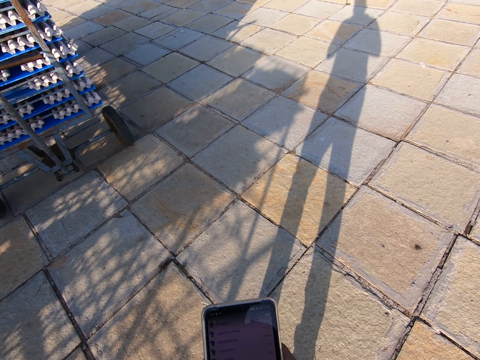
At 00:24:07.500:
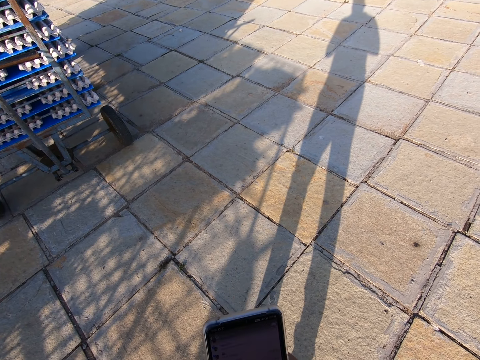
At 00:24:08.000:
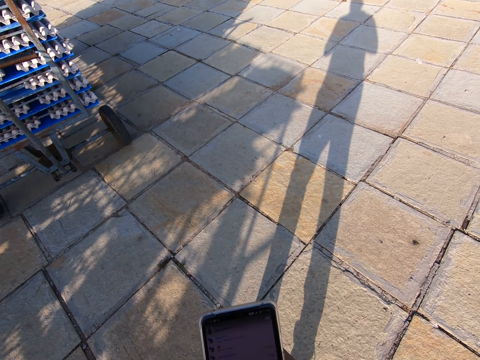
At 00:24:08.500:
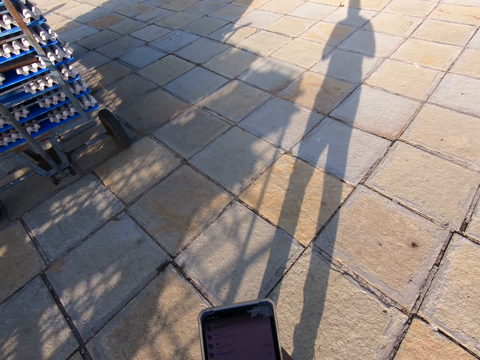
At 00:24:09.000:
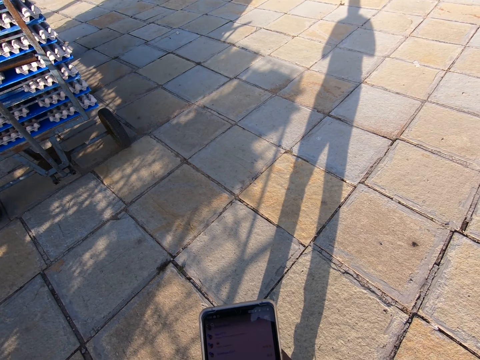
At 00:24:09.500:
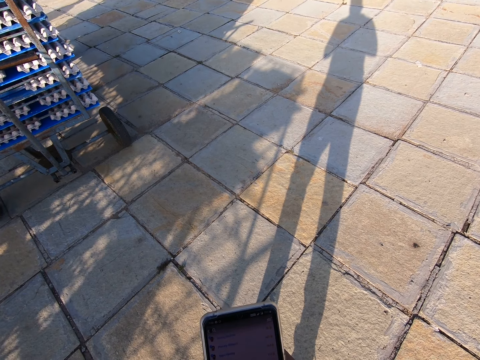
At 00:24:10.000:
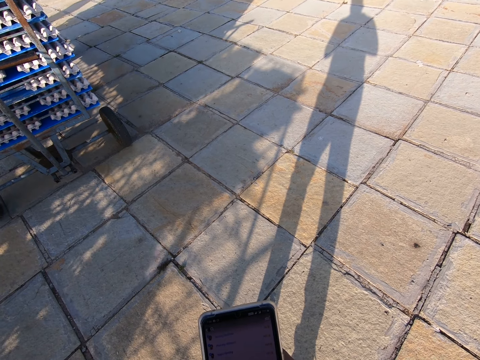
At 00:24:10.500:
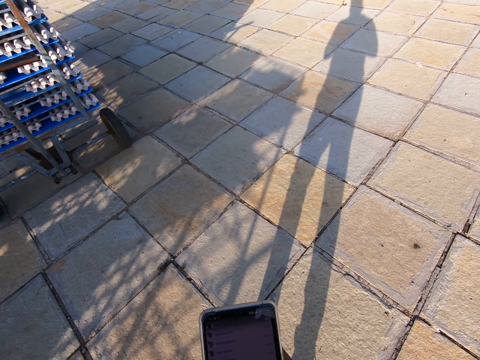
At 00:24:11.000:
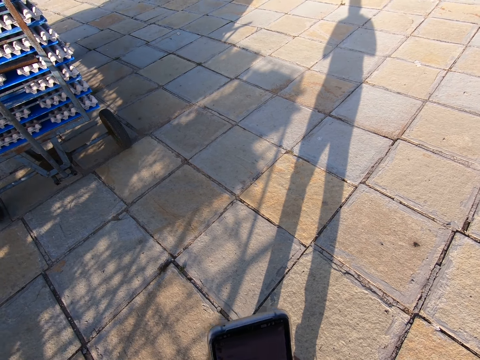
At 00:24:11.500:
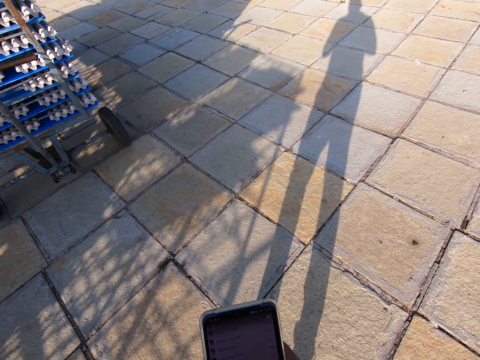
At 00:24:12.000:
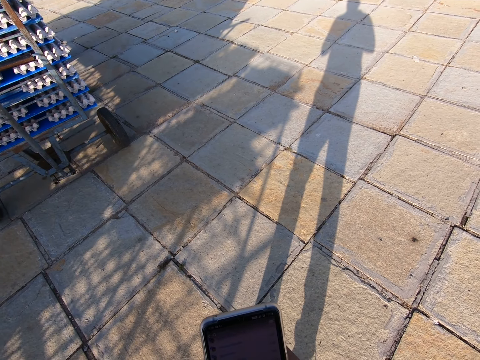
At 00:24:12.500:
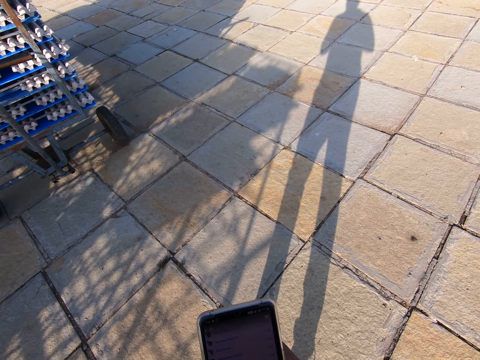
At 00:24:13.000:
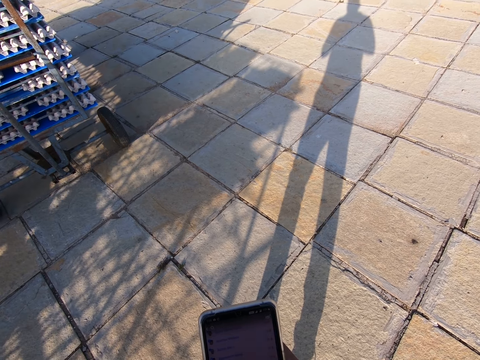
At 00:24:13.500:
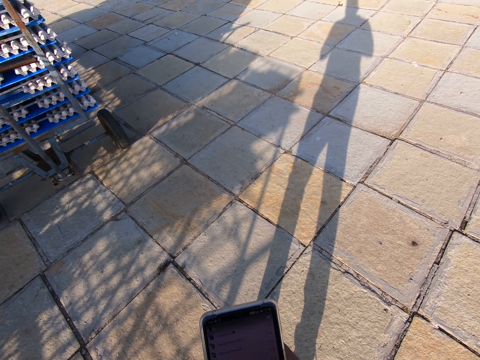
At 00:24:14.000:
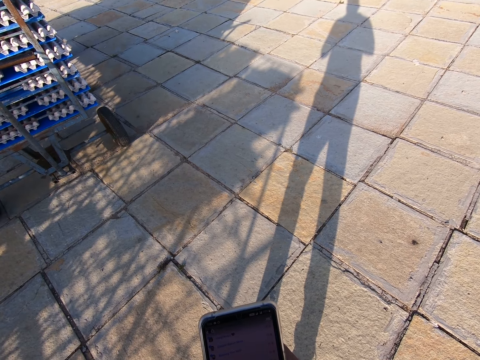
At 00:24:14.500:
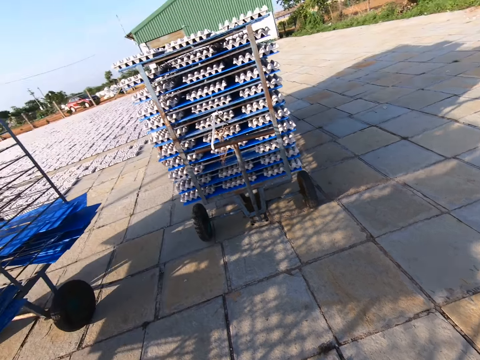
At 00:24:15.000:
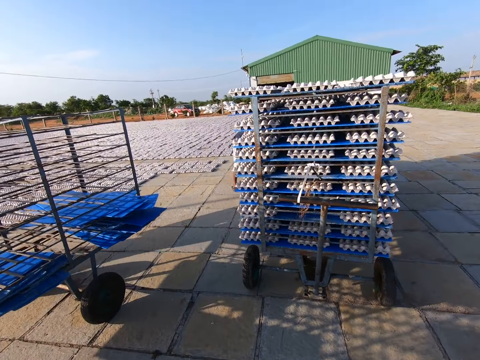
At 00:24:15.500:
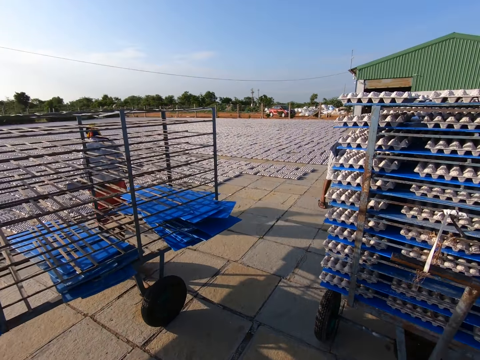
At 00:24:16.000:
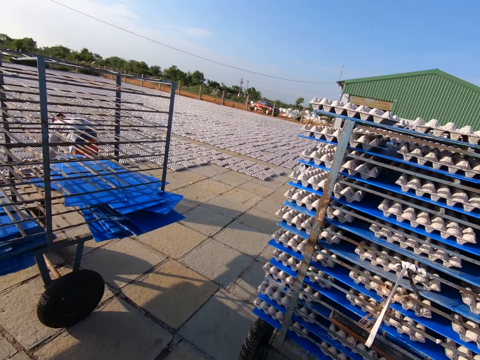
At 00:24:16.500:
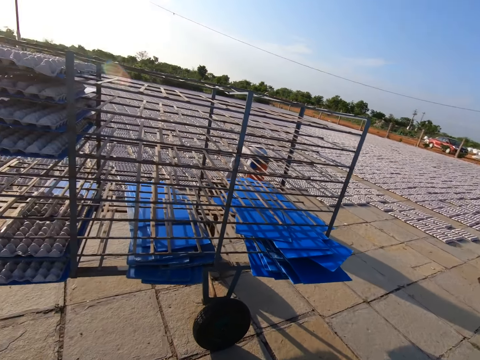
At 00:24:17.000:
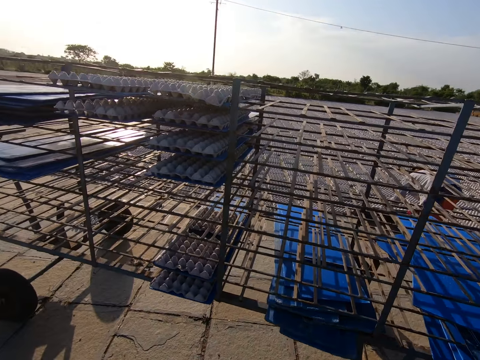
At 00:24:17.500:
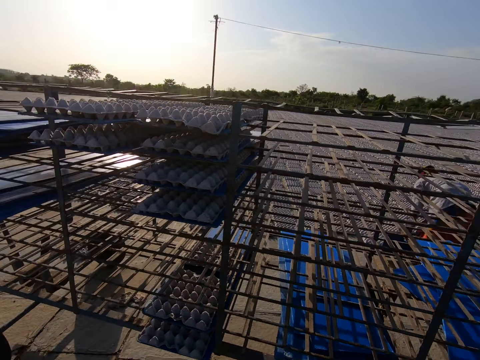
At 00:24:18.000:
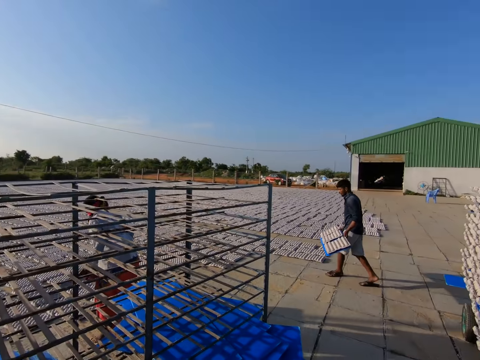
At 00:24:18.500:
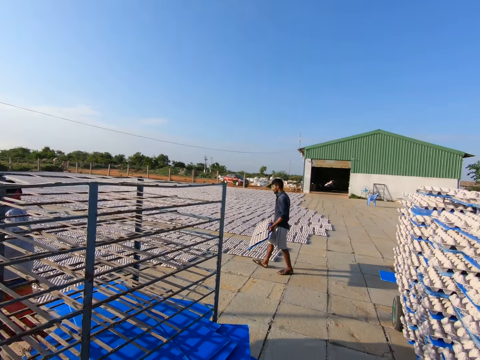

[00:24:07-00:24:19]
The camera wearer looks around. A man places crates from a tray in both hands on the ground.

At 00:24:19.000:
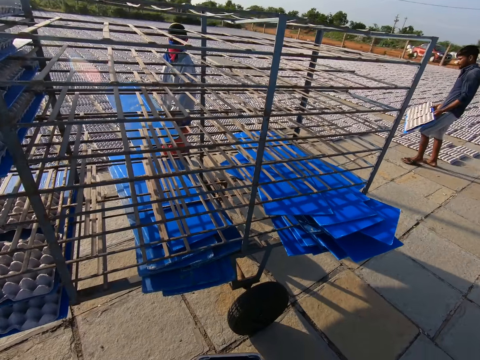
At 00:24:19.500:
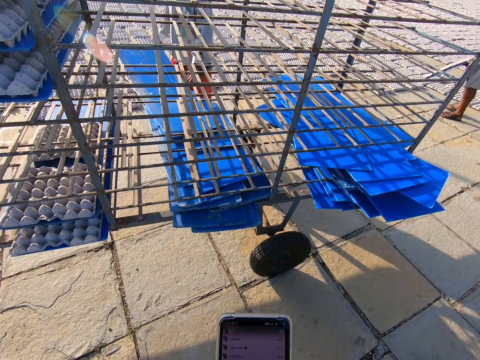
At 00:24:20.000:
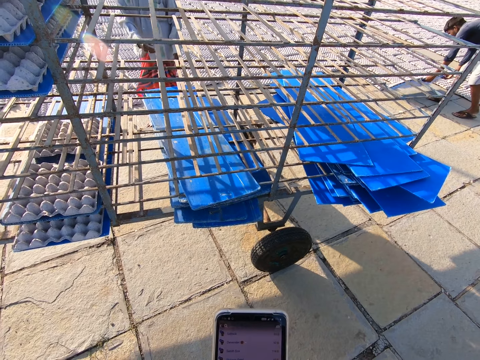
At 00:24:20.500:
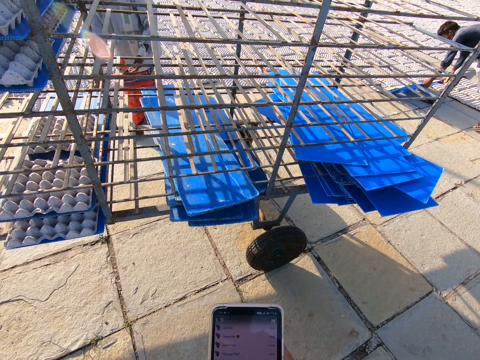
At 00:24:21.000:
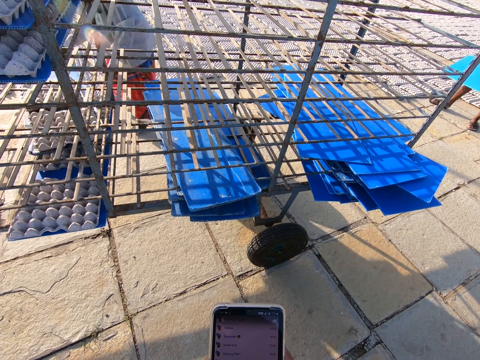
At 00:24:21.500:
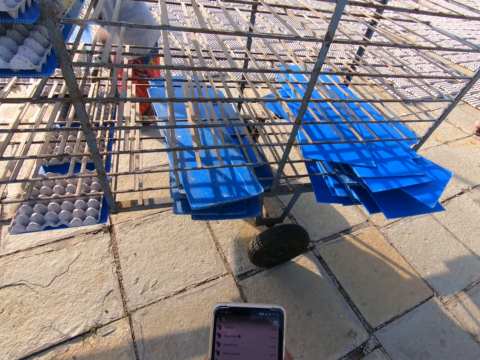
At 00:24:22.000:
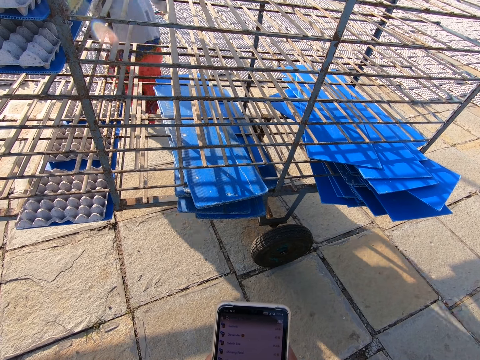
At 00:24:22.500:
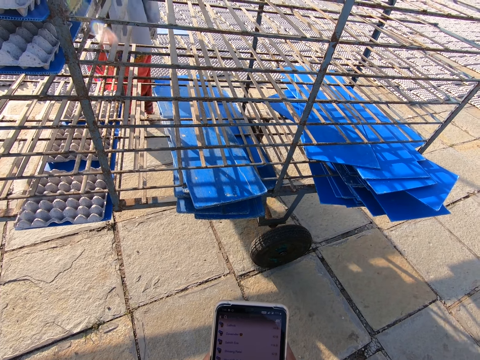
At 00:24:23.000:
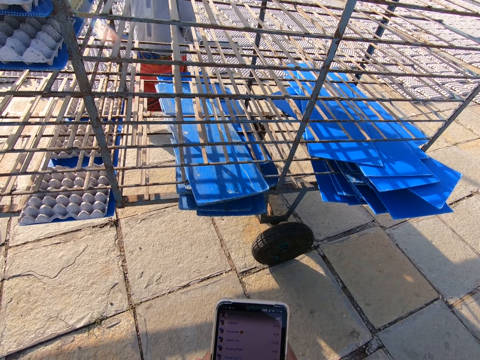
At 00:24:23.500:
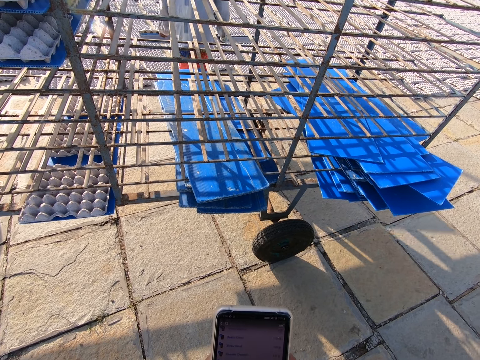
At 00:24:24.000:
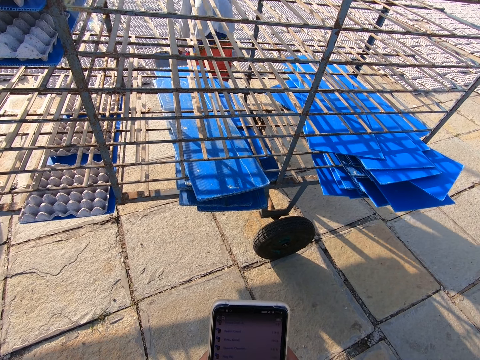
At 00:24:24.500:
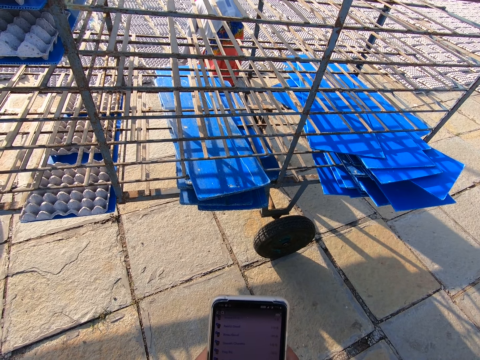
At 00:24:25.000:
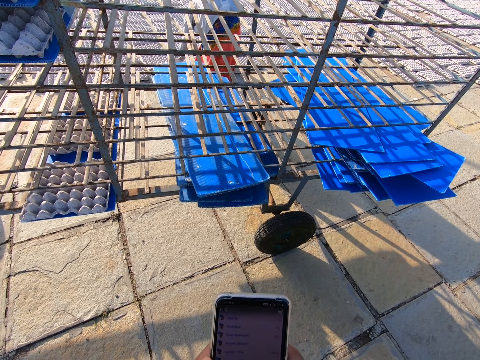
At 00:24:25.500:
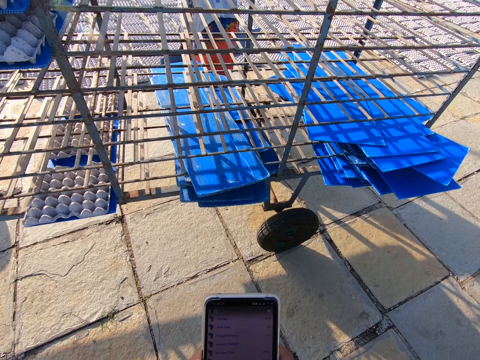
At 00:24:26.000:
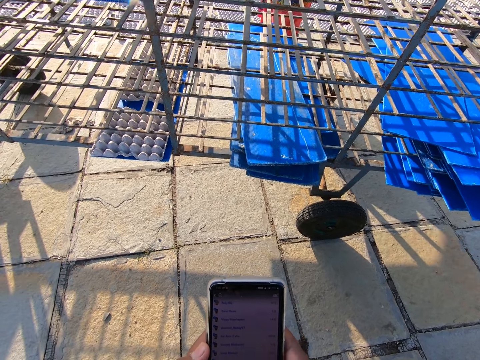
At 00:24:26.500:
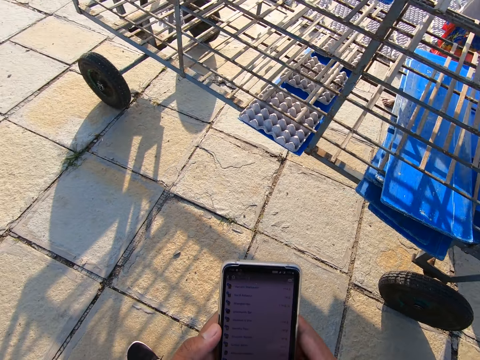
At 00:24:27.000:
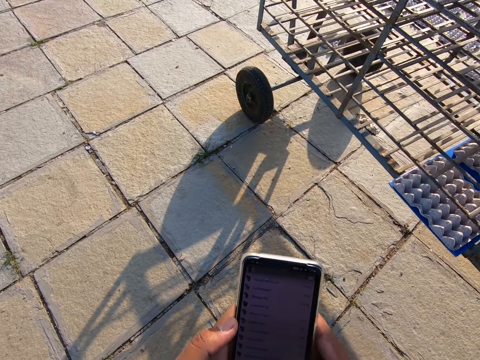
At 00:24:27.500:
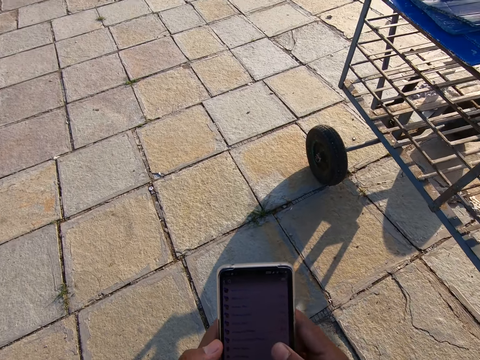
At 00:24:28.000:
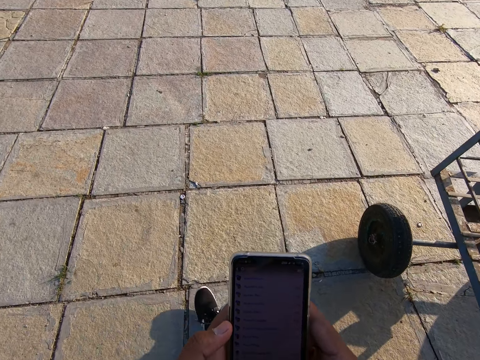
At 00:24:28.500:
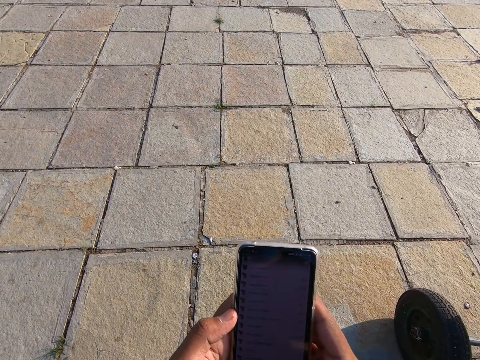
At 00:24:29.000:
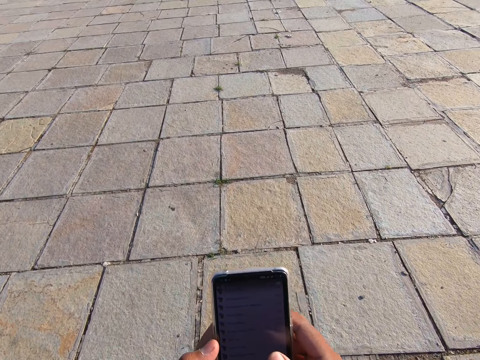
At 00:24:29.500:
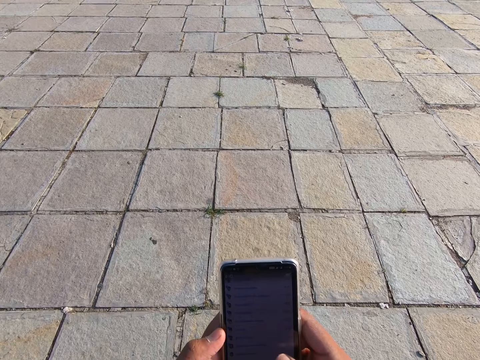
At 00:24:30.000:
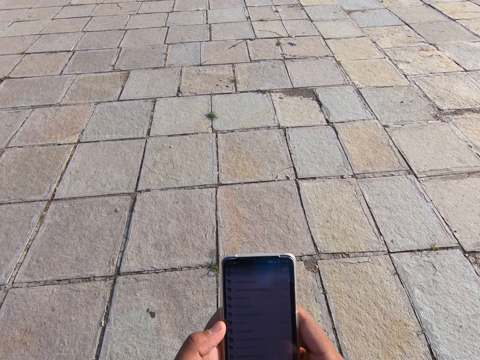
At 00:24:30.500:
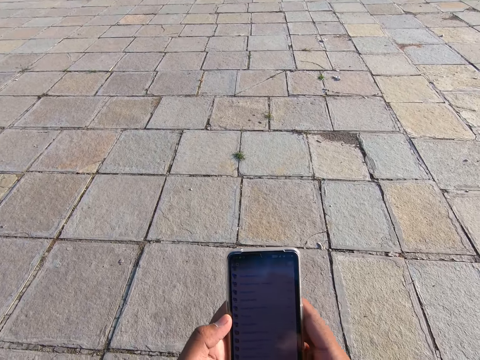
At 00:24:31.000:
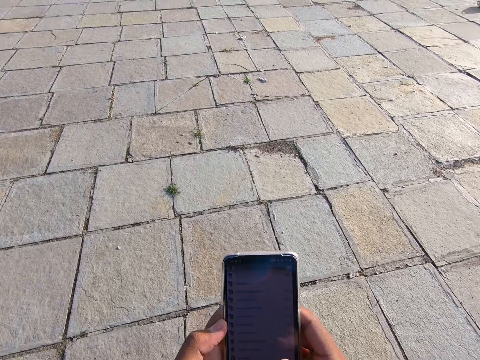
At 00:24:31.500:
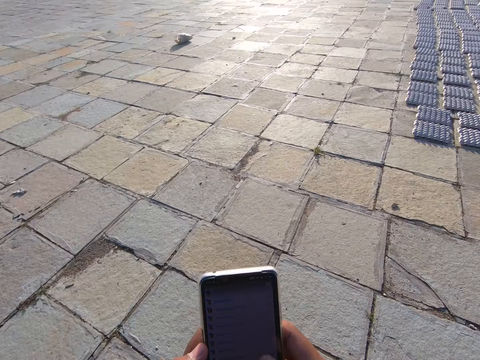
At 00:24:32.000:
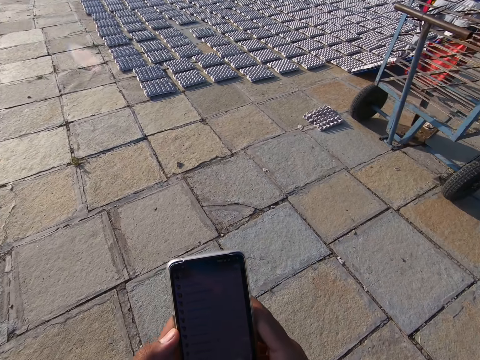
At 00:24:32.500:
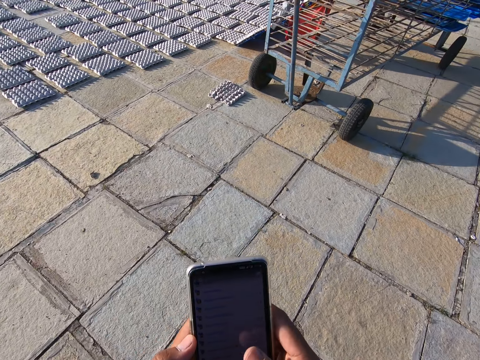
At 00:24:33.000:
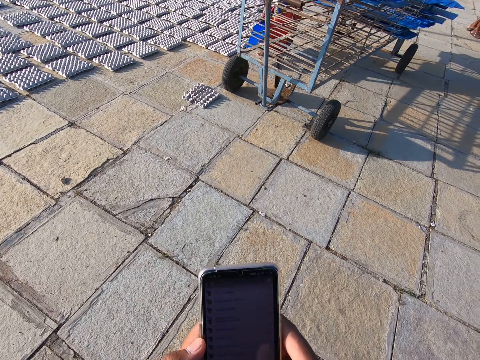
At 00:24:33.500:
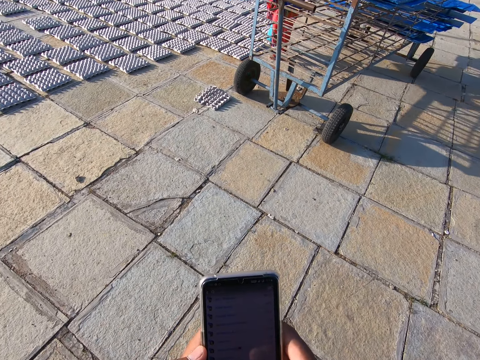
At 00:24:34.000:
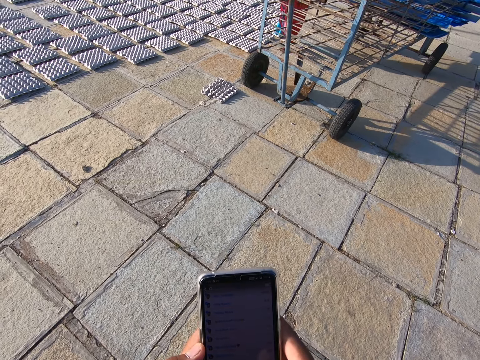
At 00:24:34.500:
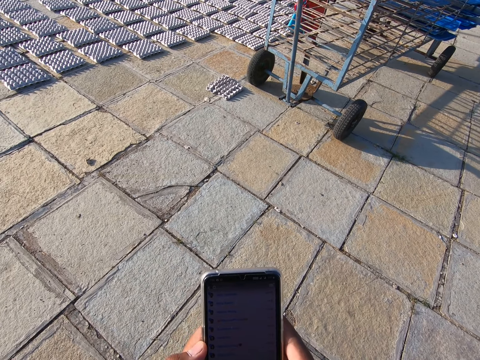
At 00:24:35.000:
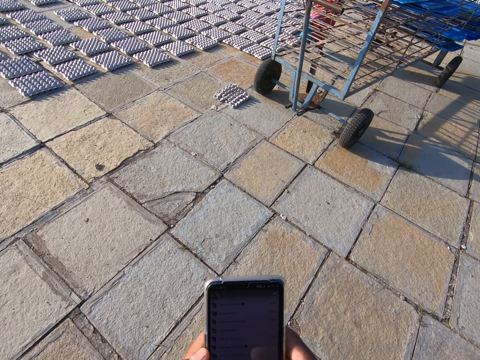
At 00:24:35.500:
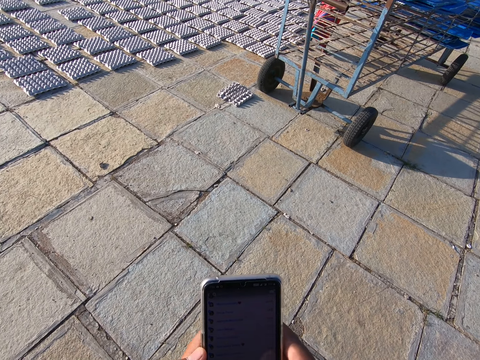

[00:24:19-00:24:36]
The man places the tray in both hands into the trolley. Another man places crates from a tray in both hands on the ground. The first man picks a tray of crates from the trolley with his right hand, carries the tray of crates from the trolley with both hands, and places crates from the tray in both hands on the ground. The camera wearer operates the phone. The first man places crates from the tray in both hands on the ground.
